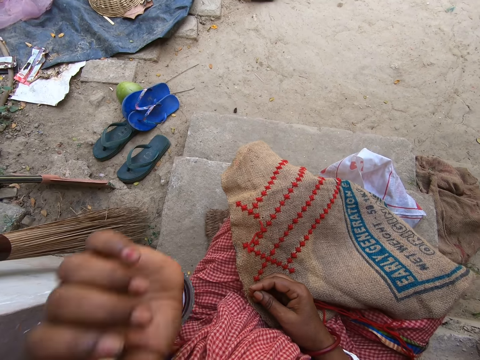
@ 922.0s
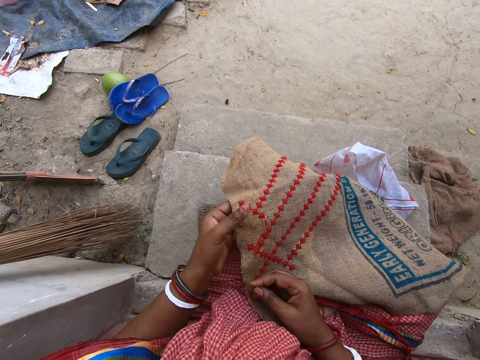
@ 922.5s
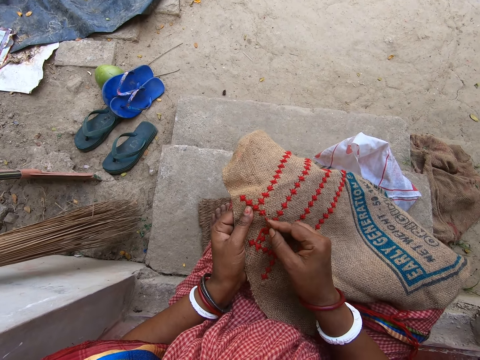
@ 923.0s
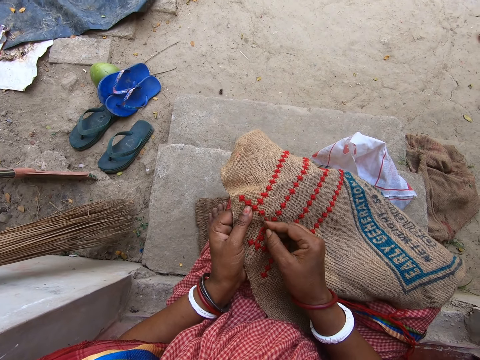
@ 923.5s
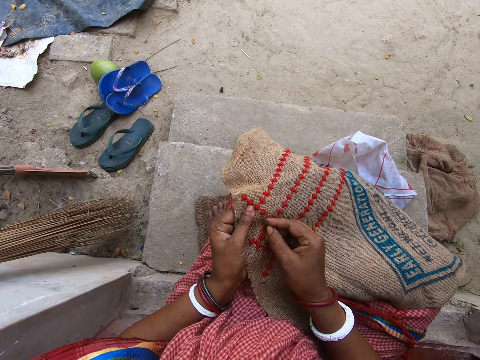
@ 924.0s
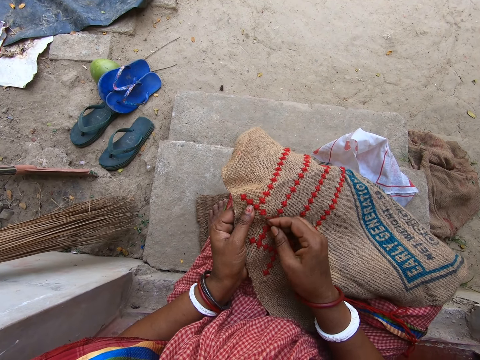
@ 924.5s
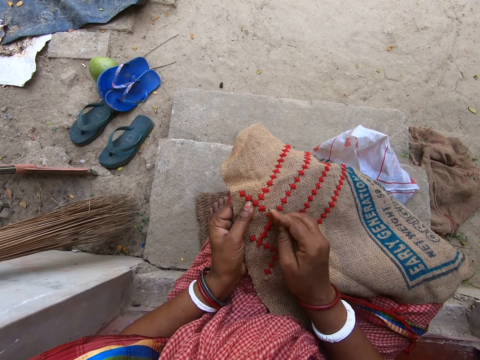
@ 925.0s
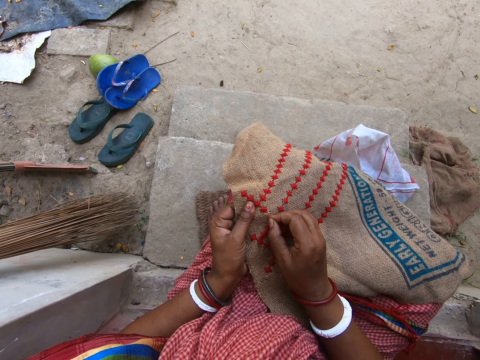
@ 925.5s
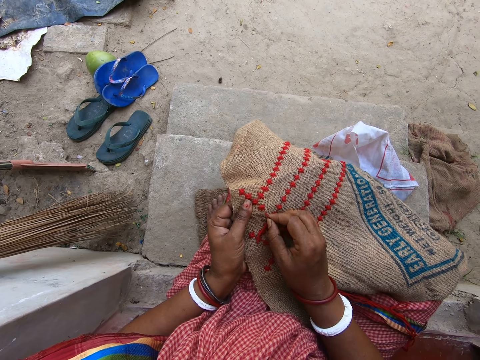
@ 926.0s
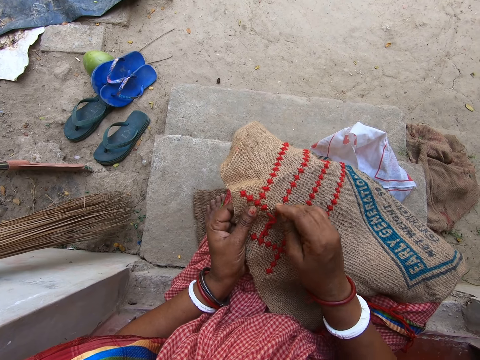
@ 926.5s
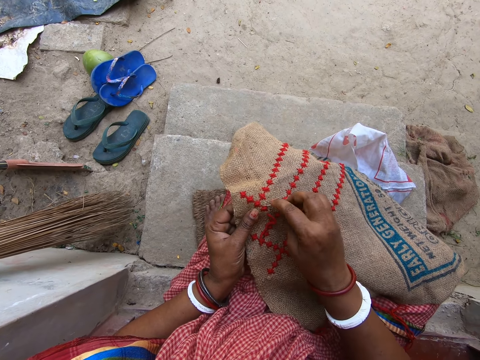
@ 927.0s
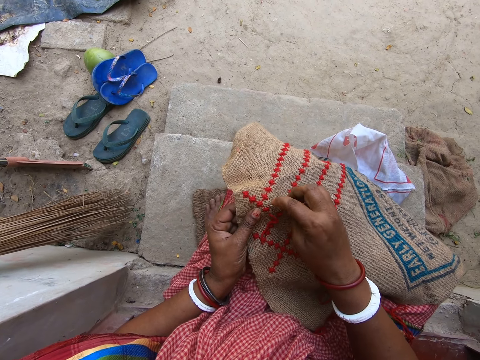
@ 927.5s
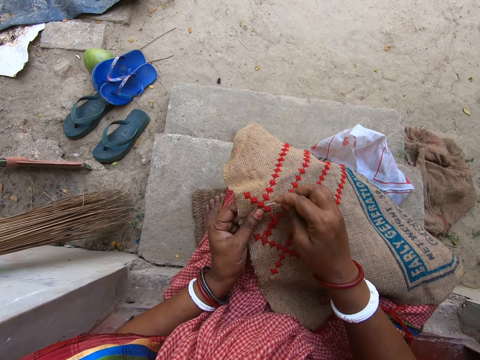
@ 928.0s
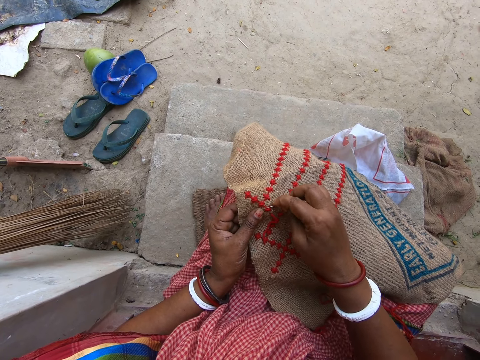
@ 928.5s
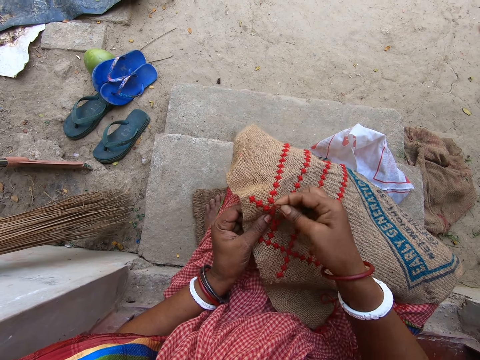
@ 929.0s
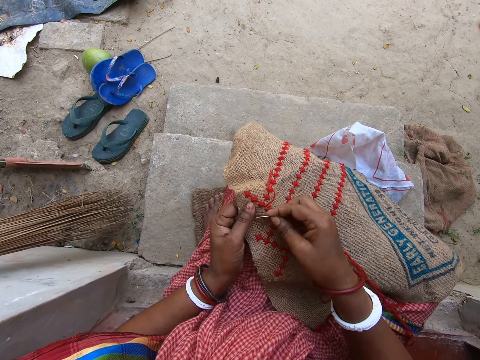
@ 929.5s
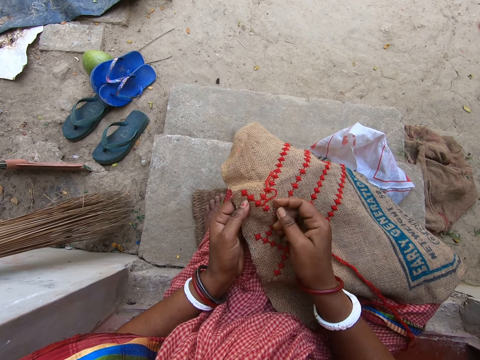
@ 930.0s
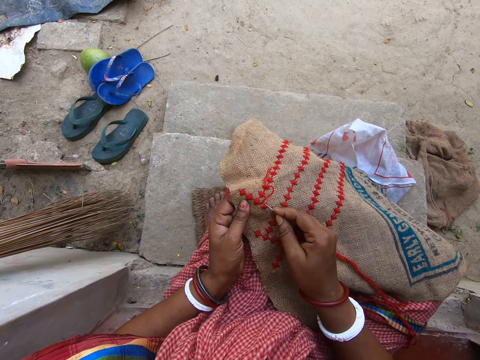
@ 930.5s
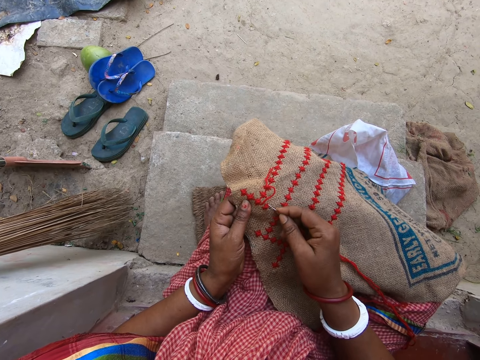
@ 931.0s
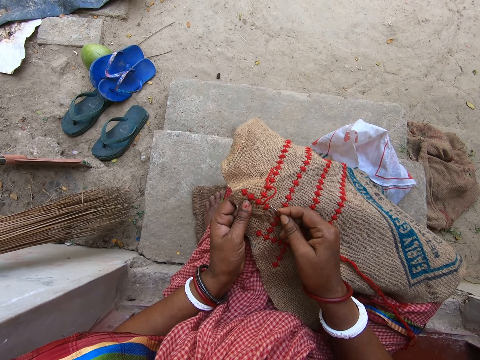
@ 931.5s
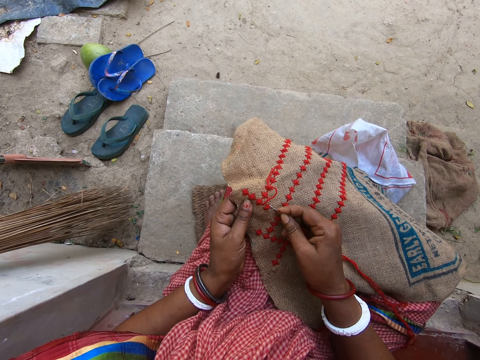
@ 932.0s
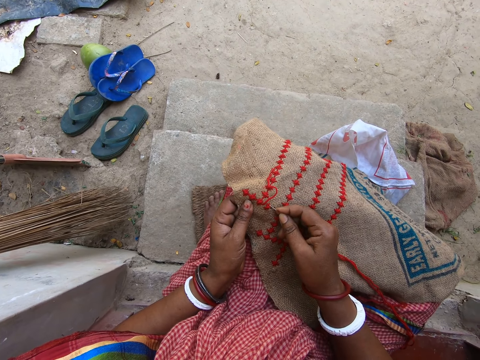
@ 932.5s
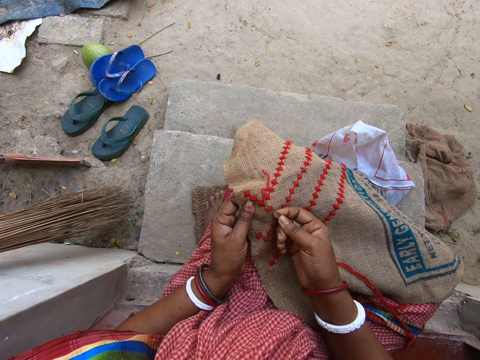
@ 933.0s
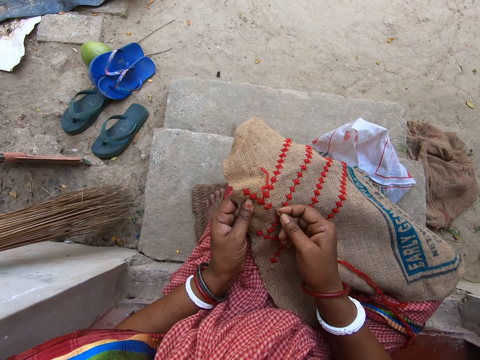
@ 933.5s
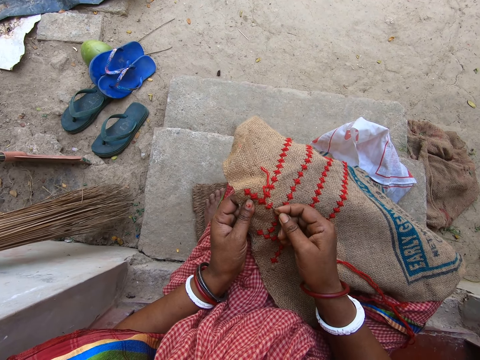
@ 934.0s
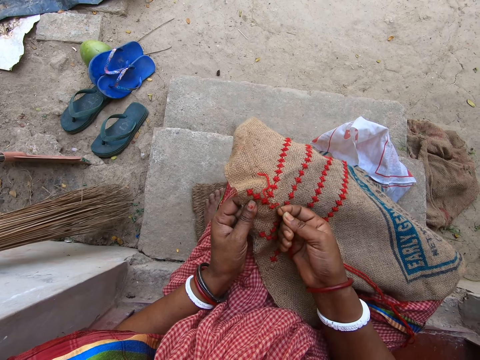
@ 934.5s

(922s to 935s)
The camera wearer places her left hand behind the embroidery. She inserts the needle in the embroidery with her right hand. She shakes the needle in the embroidery with her right hand. She pulls the thread in the embroidery with the needle with her right hand. She pulls the thread on the embroidery with the needle in her right hand. She pulls the thread on the embroidery with the needle in her right hand again.

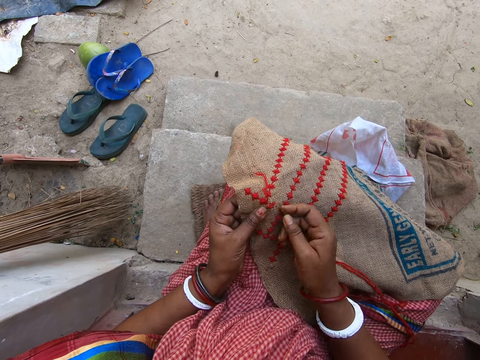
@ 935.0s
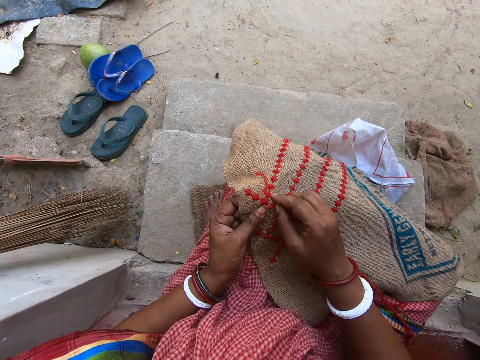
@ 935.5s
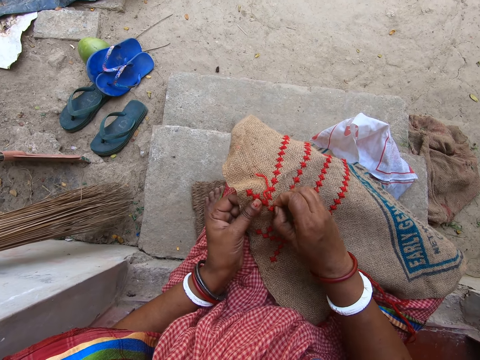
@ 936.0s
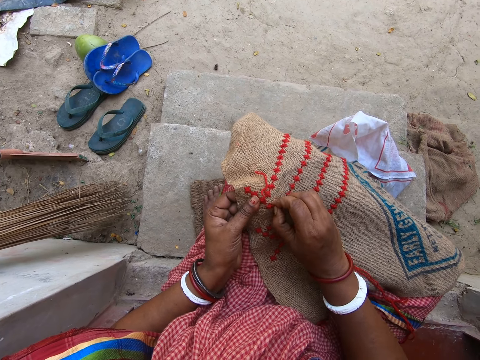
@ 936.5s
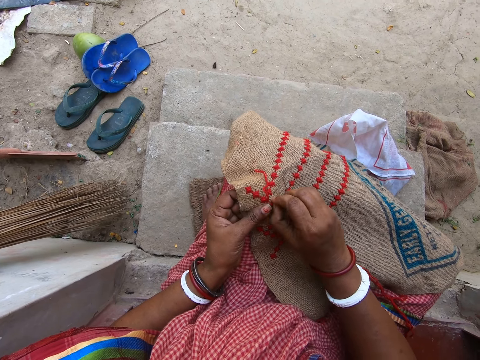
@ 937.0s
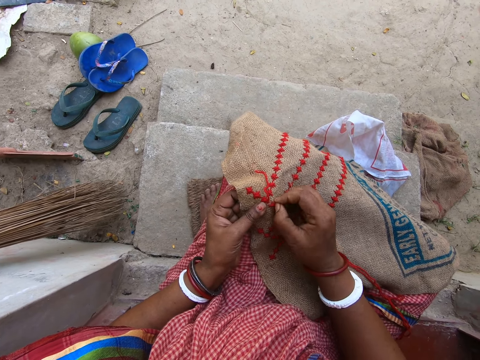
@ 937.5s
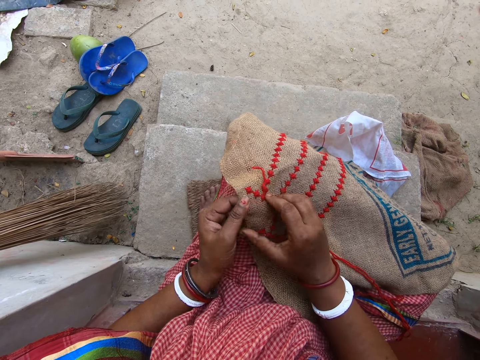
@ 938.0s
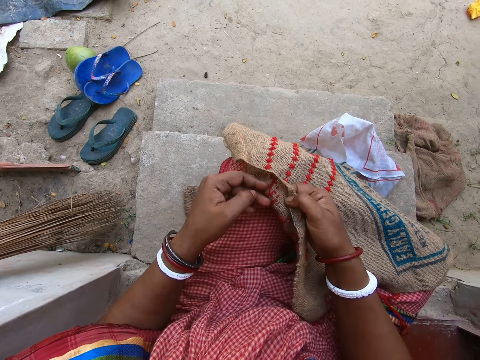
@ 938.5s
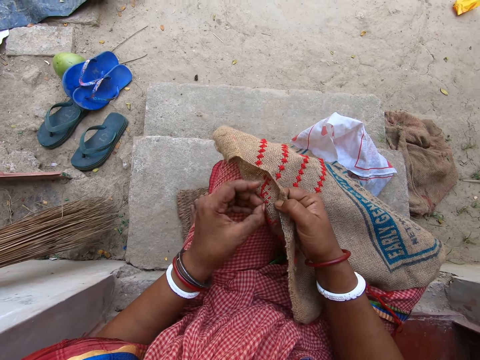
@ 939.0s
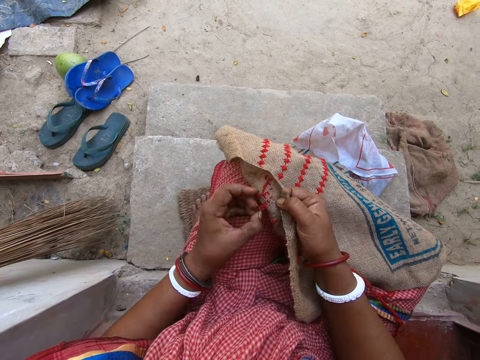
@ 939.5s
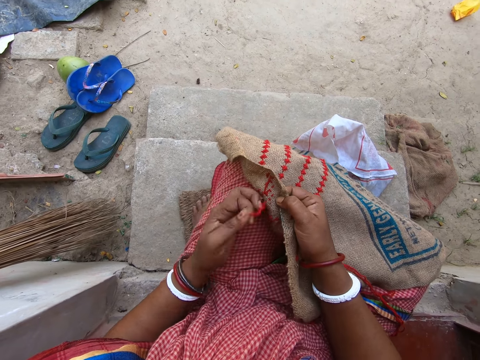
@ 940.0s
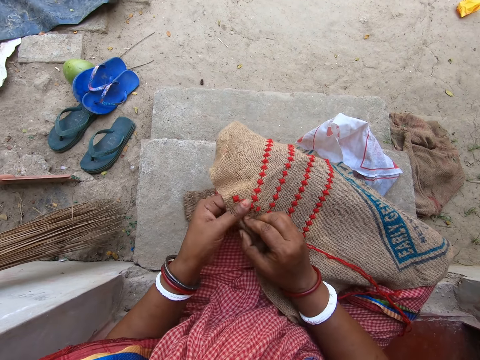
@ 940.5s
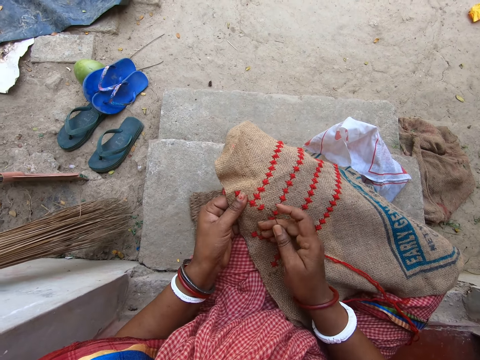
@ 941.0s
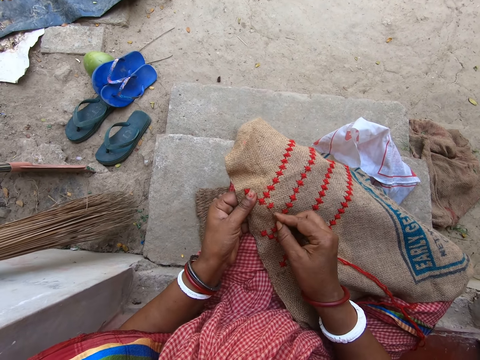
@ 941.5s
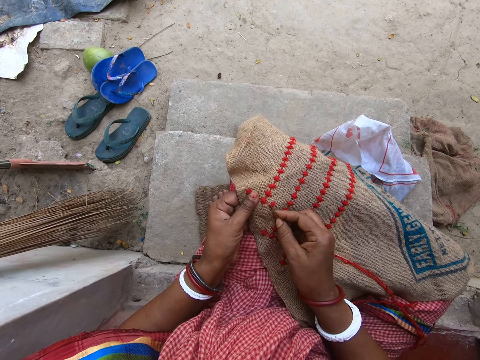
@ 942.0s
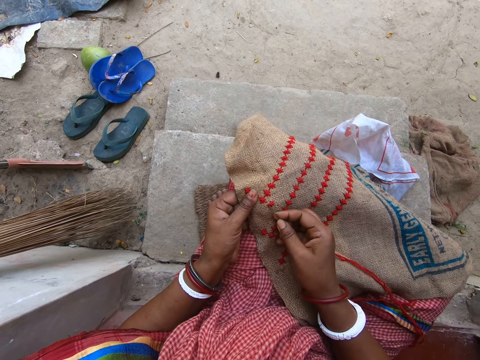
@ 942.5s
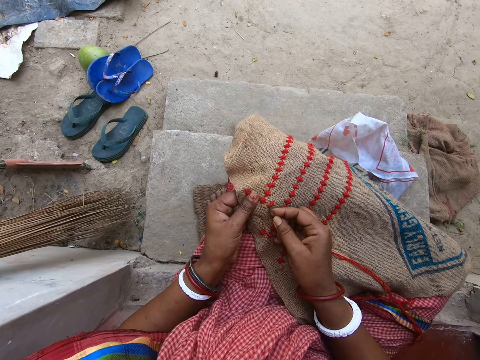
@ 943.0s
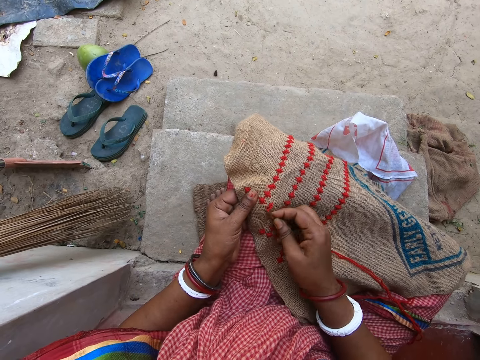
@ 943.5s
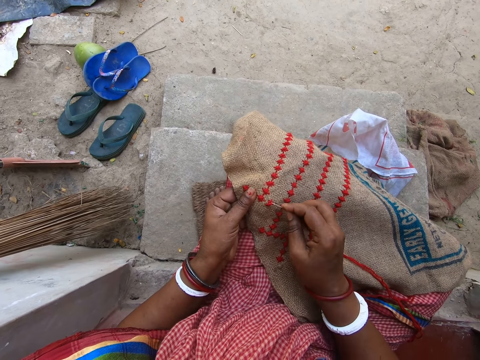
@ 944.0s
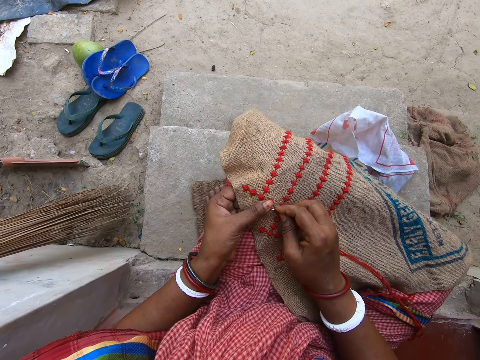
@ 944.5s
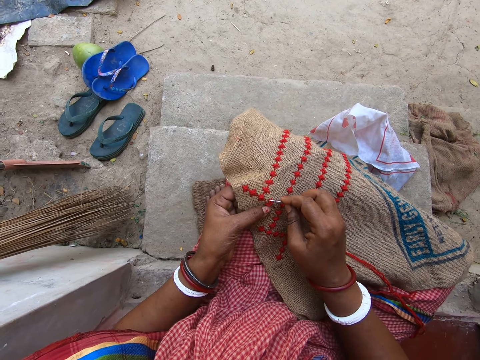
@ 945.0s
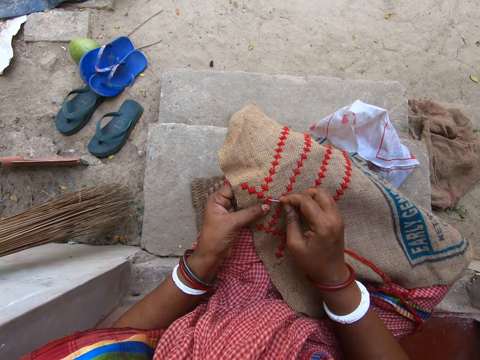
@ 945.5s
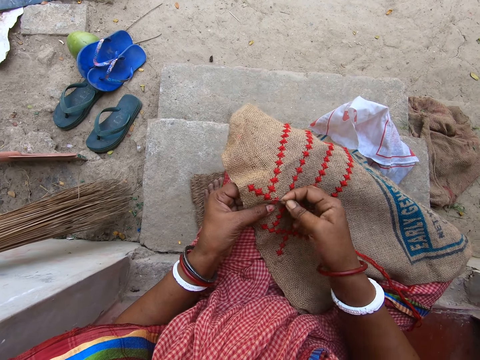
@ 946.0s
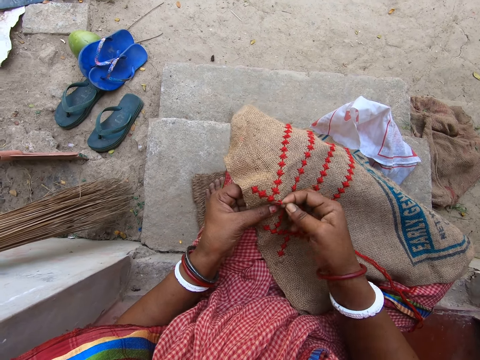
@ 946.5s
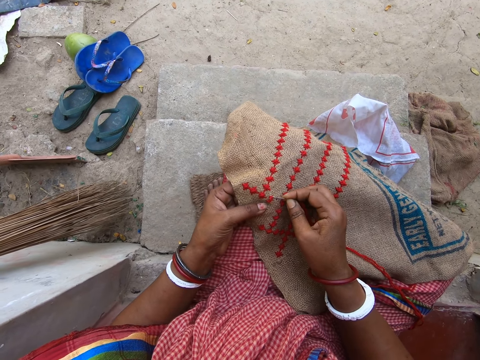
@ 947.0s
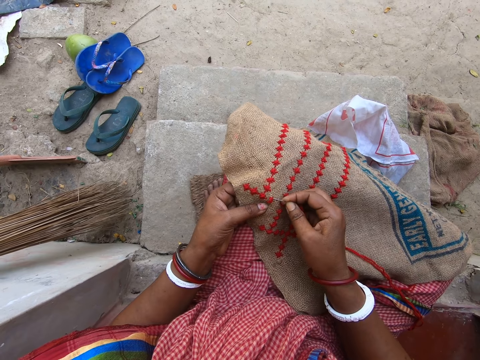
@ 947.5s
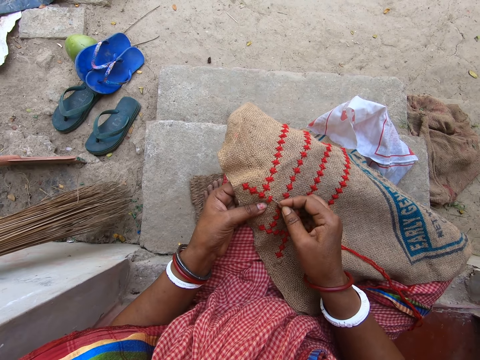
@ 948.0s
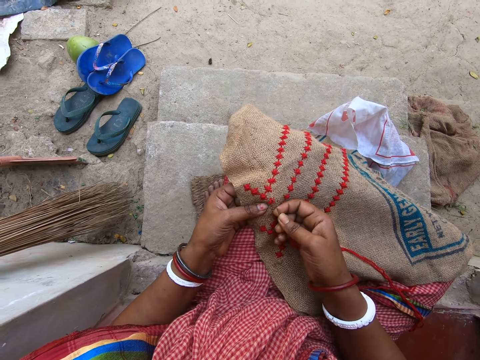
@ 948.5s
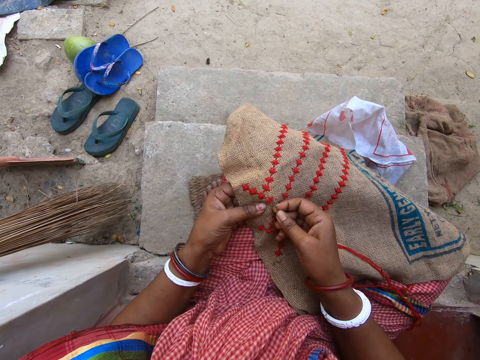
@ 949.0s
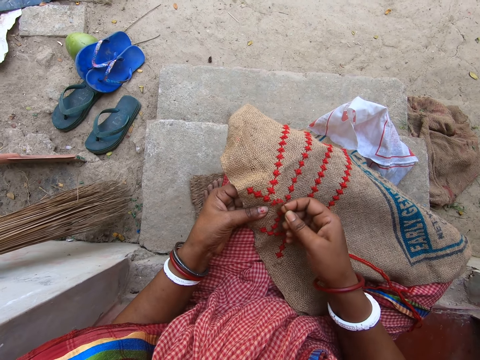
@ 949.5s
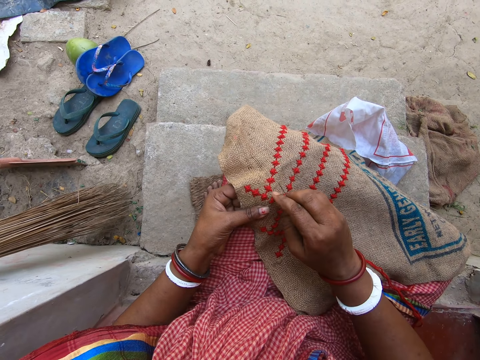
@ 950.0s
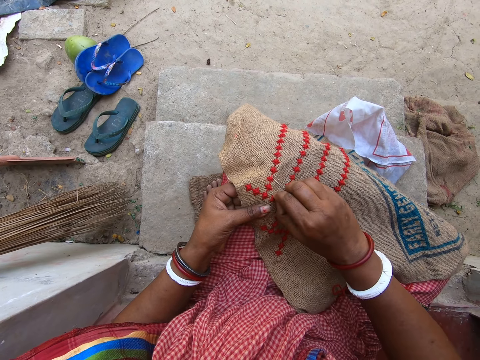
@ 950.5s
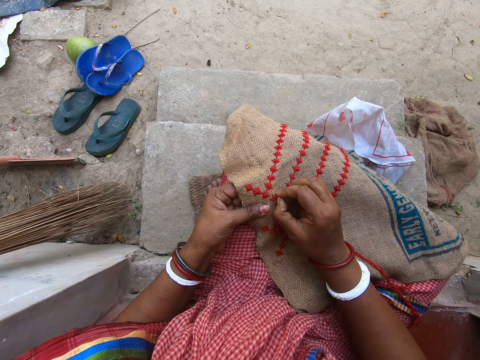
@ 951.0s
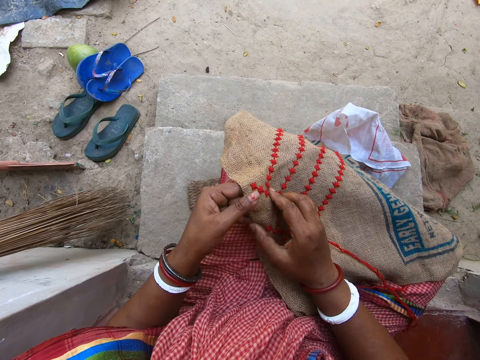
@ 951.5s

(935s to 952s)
The camera wearer pulls the thread in the embroidery with her right hand. She flips the embroidery with both hands. She pulls the thread in the embroidery with her left hand. She flips the embroidery with her right hand. She pulls the thread on the embroidery with the needle in her right hand. She wipes the thread on the embroidery with her left hand. She pulls the thread on the embroidery with the needle in her right hand. She pulls the thread again. She pulls the thread in the embroidery with her right hand. She flips the embroidery with both hands.
